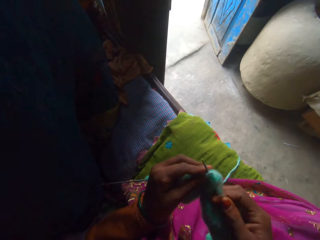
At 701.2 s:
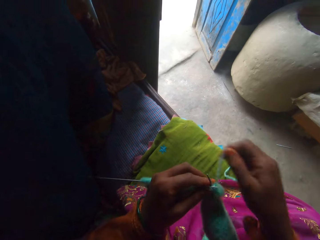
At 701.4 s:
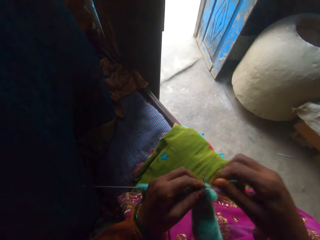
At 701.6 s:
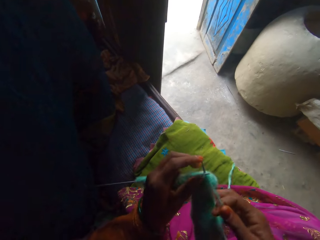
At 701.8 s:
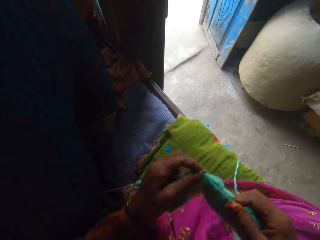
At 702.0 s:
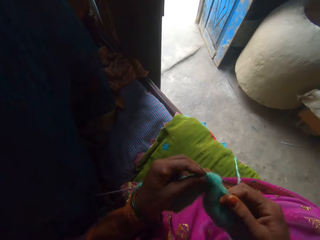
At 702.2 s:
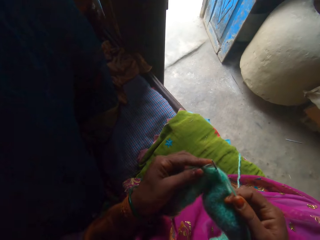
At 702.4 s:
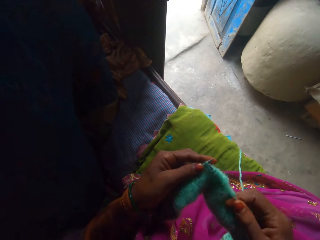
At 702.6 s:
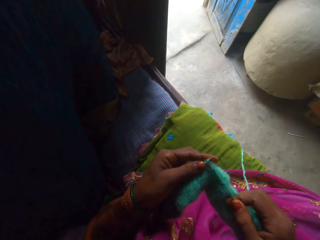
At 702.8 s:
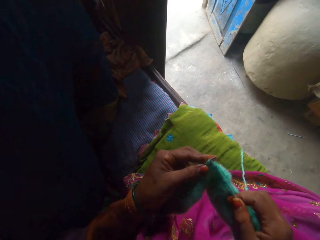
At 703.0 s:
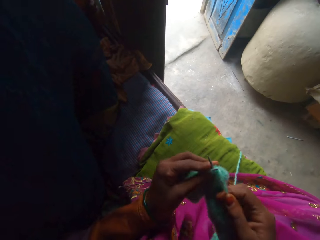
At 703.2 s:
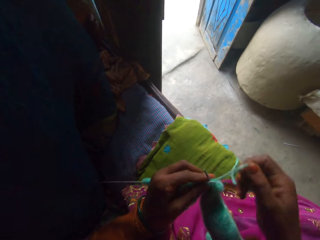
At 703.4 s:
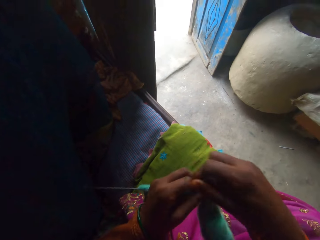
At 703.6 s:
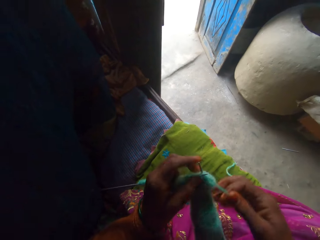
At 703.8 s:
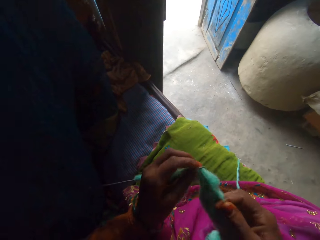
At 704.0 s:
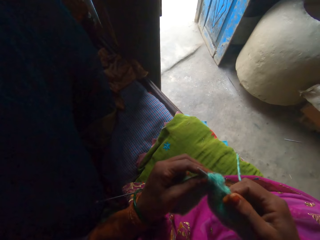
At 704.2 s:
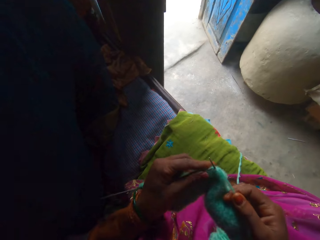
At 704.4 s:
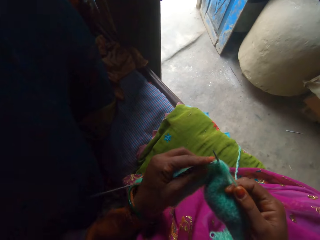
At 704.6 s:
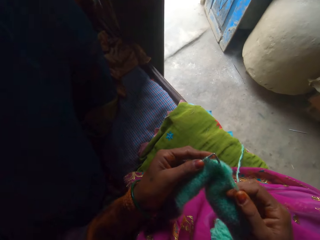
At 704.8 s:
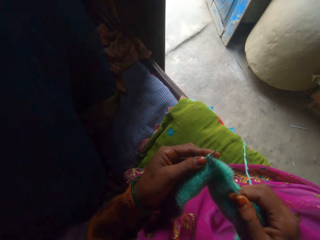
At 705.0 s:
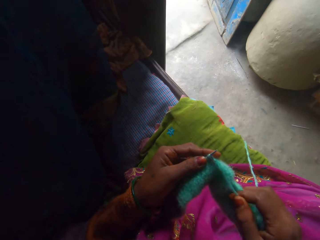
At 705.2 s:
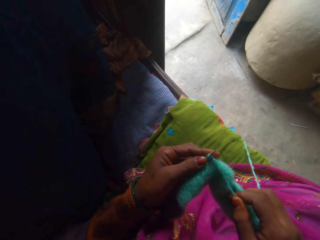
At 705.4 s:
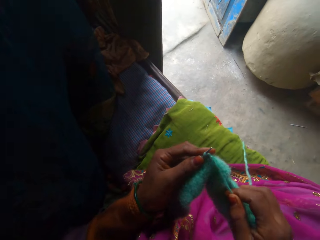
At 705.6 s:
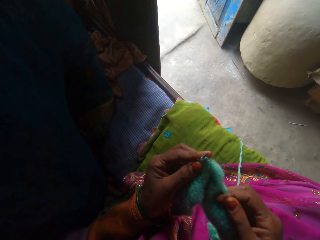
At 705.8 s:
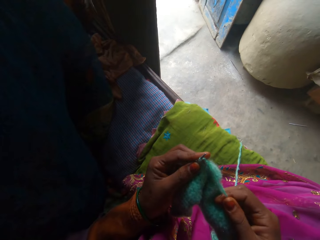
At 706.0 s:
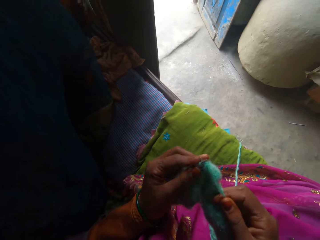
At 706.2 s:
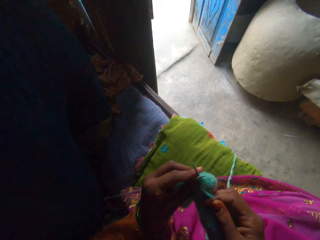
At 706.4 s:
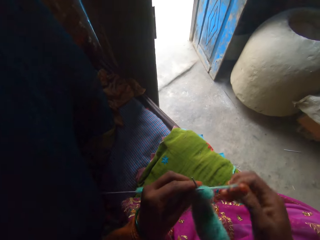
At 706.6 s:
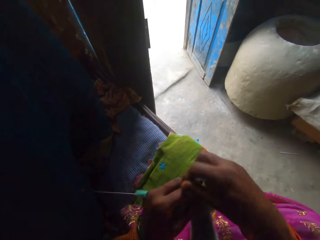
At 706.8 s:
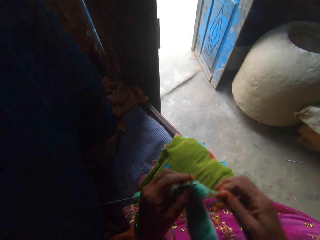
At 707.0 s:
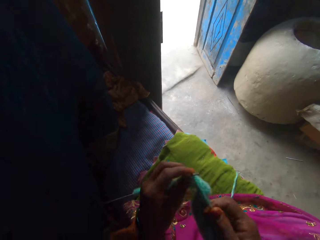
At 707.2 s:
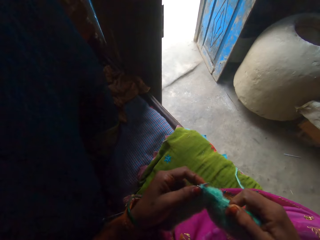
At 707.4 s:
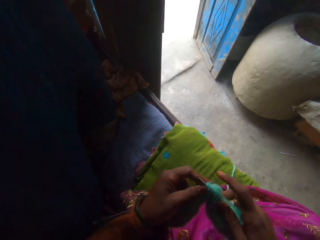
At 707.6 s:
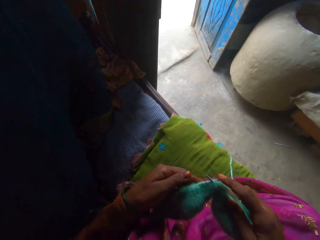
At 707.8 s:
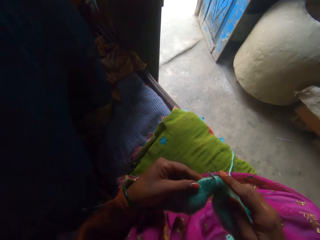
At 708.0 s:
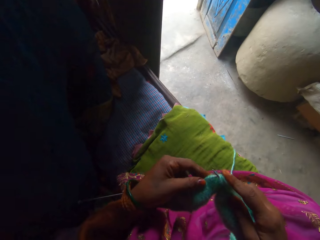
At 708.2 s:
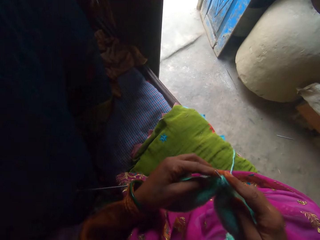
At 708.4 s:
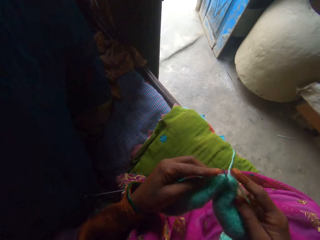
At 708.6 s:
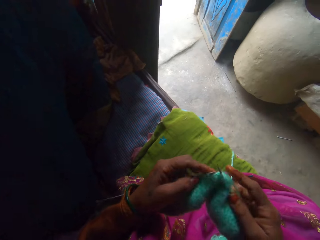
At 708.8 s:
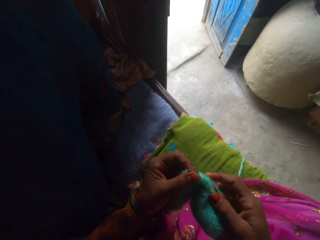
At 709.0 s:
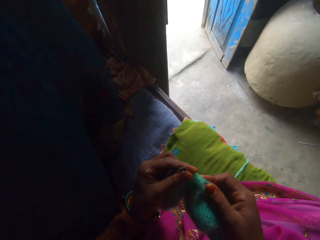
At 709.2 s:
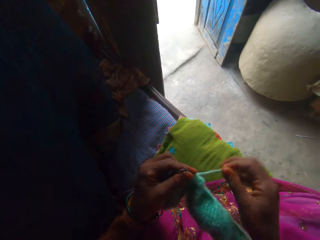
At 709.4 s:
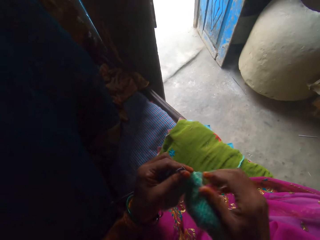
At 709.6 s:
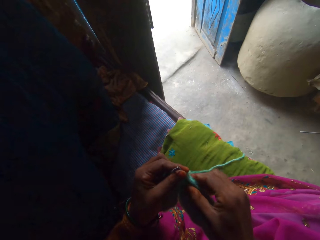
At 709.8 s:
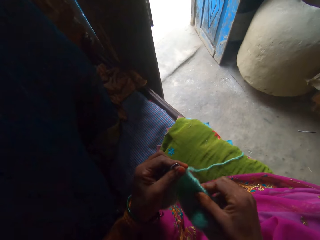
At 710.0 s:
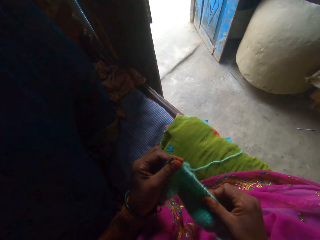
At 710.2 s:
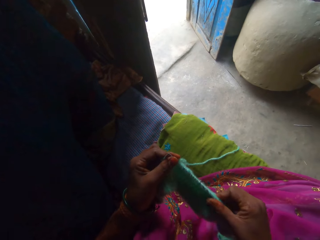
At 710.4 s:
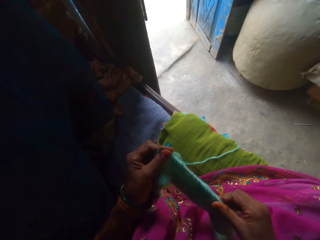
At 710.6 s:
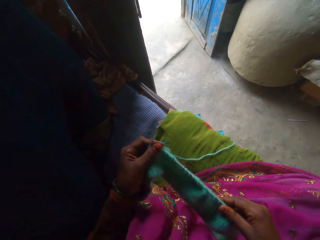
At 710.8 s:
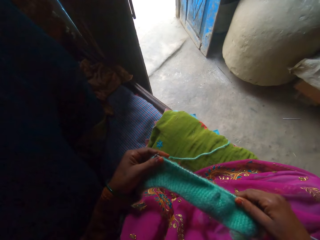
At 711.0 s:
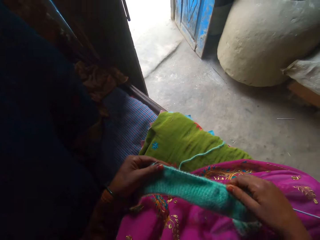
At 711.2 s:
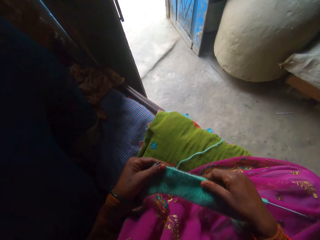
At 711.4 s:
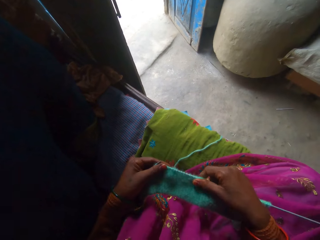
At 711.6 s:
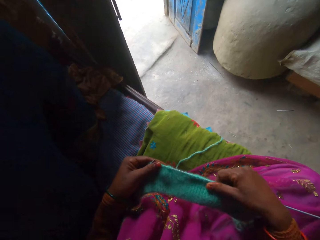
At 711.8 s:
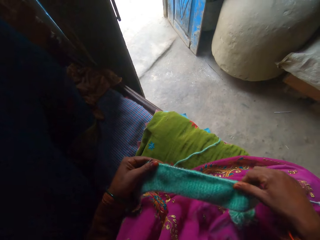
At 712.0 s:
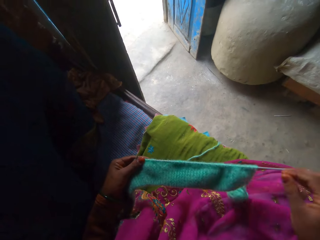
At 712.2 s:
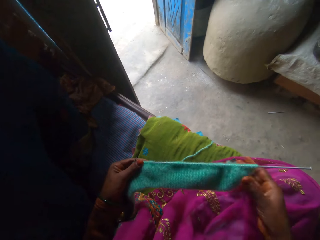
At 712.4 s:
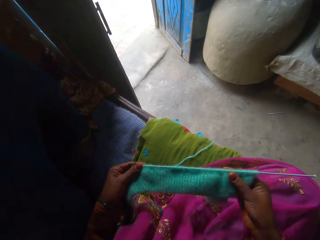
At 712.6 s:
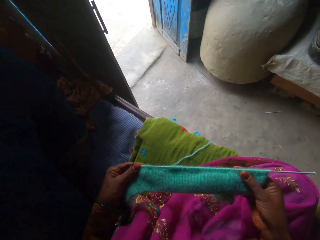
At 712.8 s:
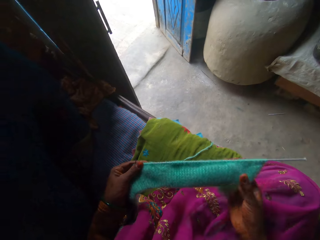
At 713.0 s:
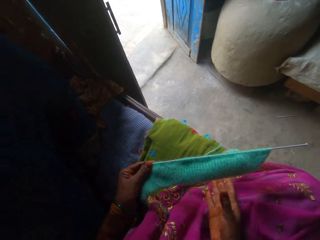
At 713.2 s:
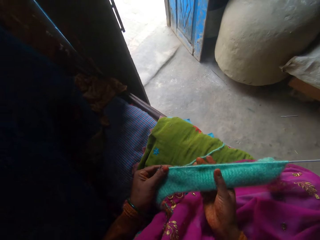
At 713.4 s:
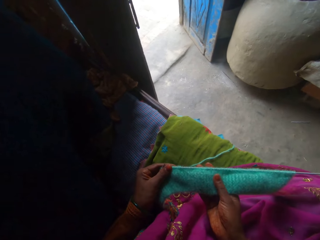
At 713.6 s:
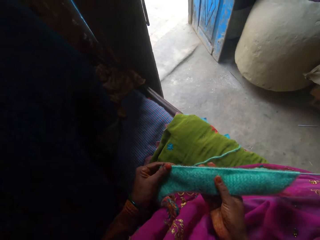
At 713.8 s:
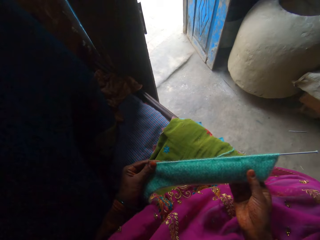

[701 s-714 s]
The camera wearer adjusts the yarn. They knit the fabric using the knitting needle. They adjust the yarn. They knit the fabric using the knitting needle. They adjust the yarn. They knit the fabric using the knitting needle. They adjust the fabric. They adjust the yarn around the knitting needle. They adjust the fabric.

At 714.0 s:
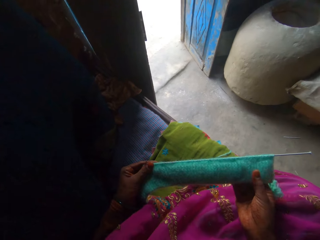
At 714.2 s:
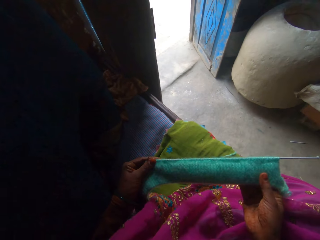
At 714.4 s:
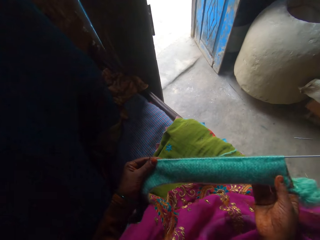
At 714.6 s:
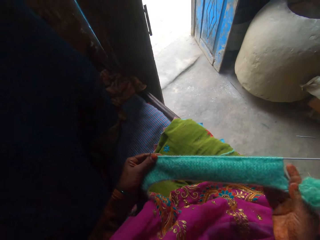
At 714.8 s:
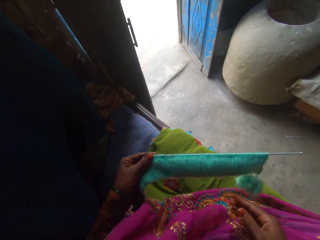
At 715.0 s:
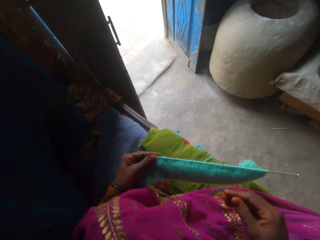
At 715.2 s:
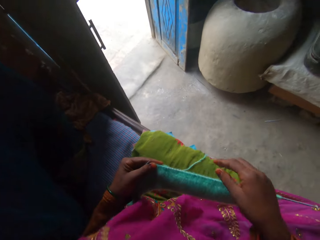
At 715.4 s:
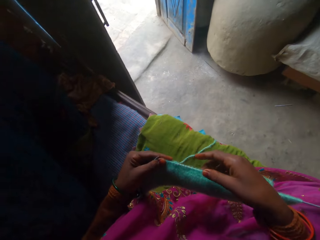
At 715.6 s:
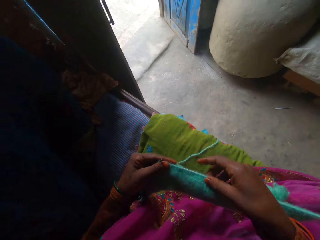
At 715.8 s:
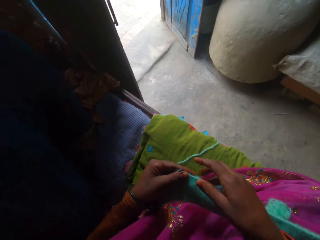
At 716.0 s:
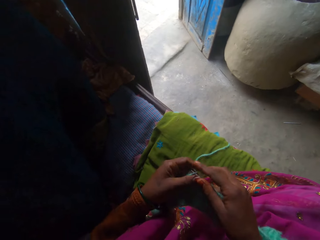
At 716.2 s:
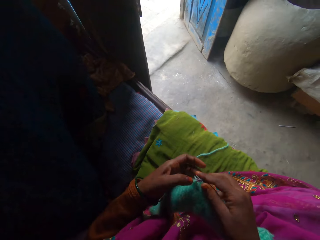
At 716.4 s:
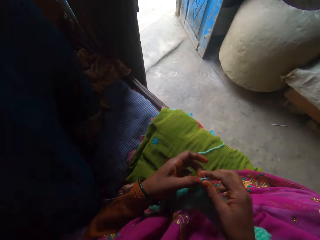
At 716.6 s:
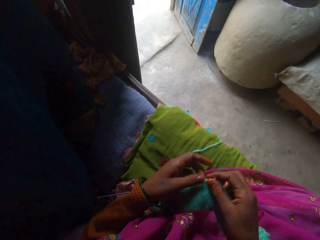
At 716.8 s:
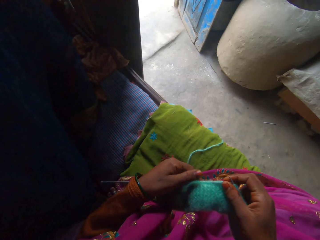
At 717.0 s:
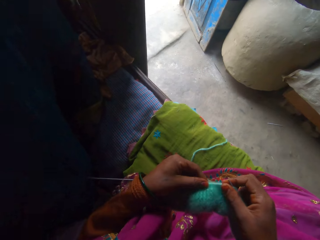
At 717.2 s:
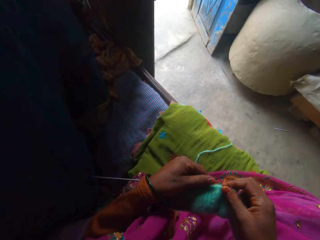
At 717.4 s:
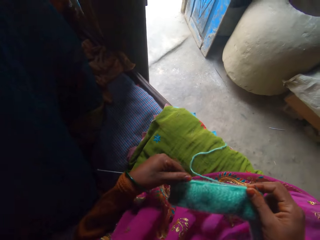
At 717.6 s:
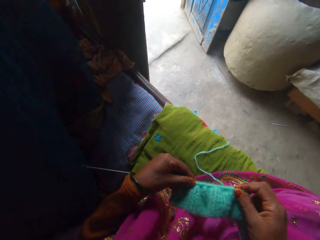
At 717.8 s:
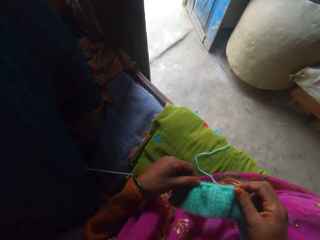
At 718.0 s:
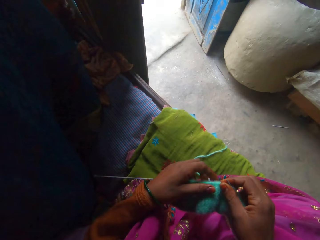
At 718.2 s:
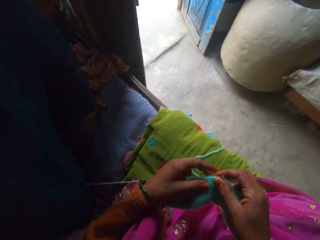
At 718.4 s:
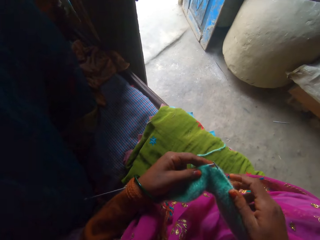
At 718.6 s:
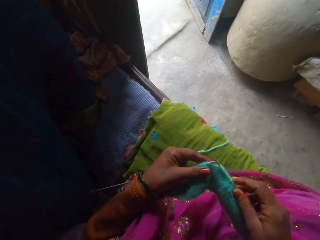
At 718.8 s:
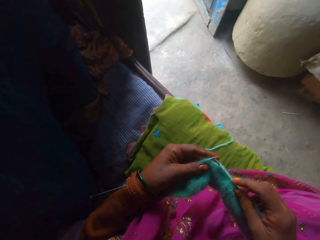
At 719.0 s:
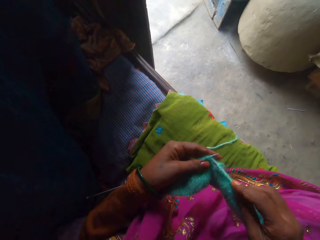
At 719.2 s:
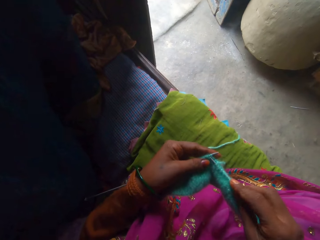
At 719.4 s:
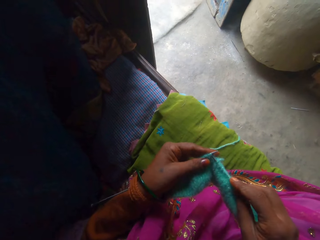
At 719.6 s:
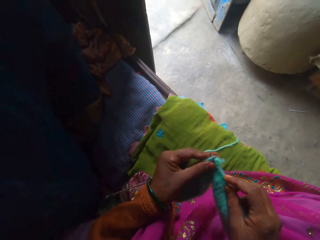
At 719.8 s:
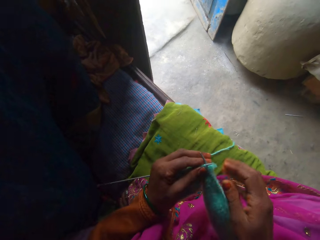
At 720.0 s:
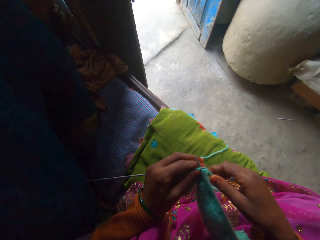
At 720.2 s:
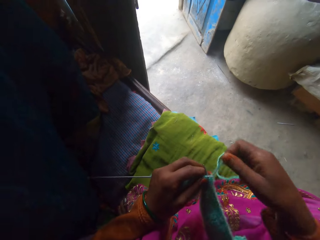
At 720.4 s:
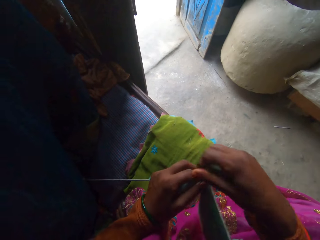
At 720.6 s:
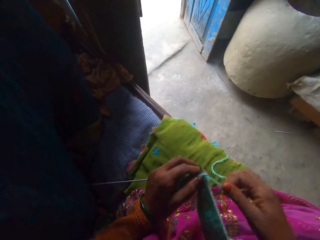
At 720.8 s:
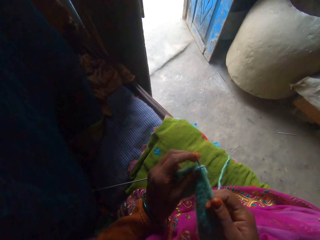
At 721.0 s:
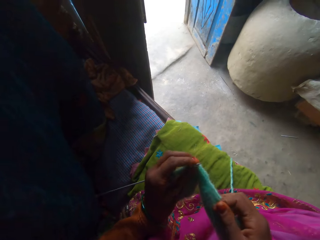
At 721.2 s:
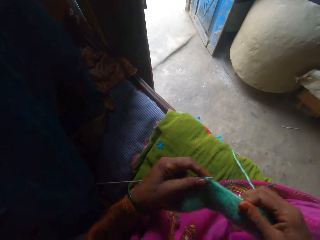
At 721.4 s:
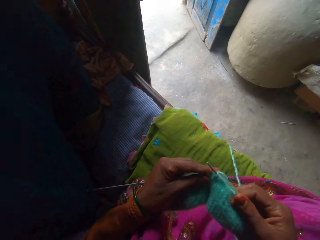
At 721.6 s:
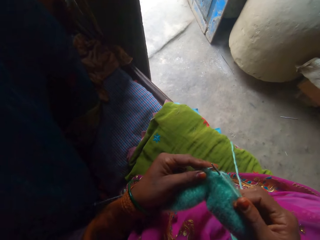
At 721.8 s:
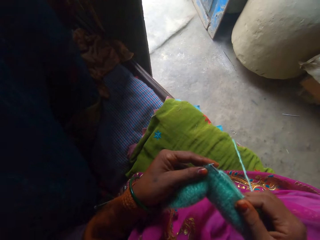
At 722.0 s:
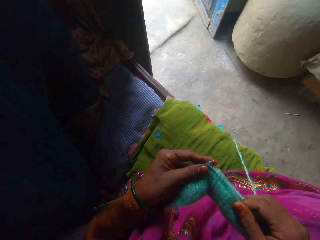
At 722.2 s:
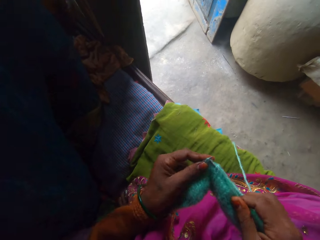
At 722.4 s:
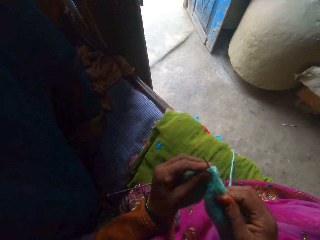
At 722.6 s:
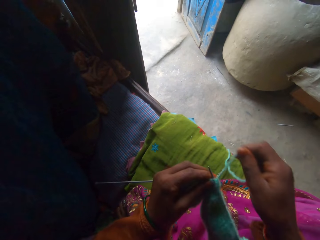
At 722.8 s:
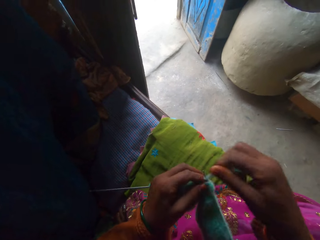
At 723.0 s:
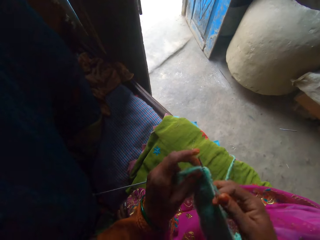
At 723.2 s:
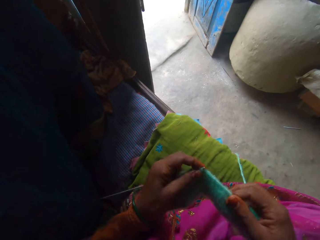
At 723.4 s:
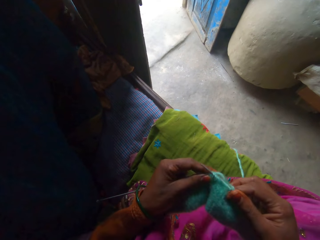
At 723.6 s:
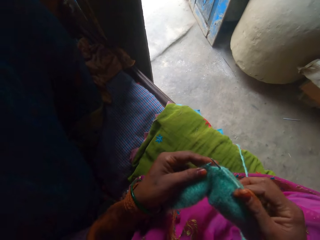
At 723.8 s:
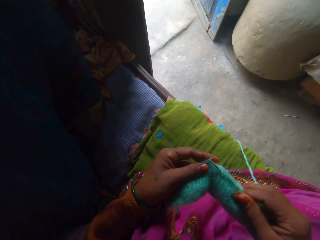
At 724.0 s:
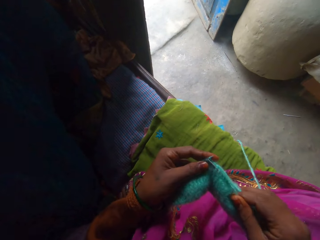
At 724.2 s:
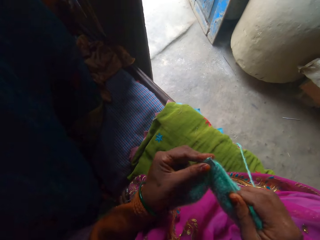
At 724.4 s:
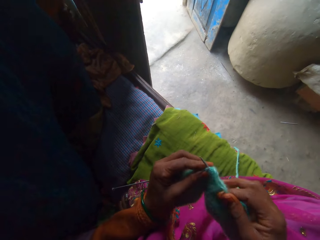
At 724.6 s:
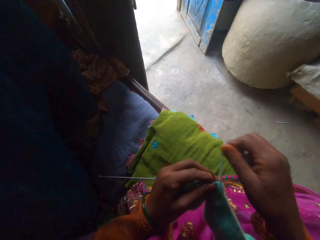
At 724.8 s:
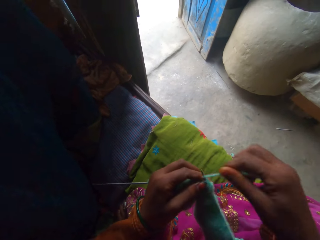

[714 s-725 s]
The camera wearer knits the fabric using the knitting needle. They adjust the yarn. They knit the fabric using the knitting needle. They adjust the yarn. They knit the fabric using the knitting needle.
